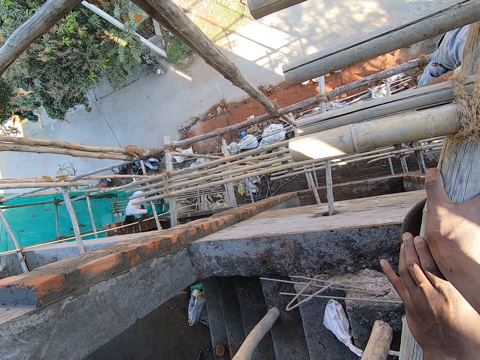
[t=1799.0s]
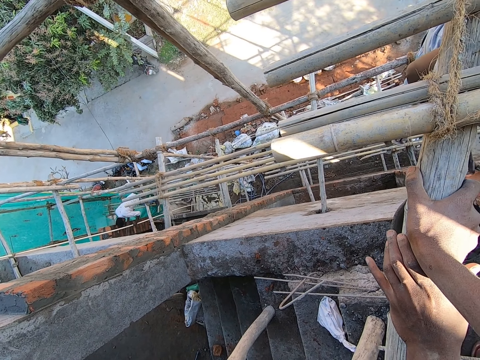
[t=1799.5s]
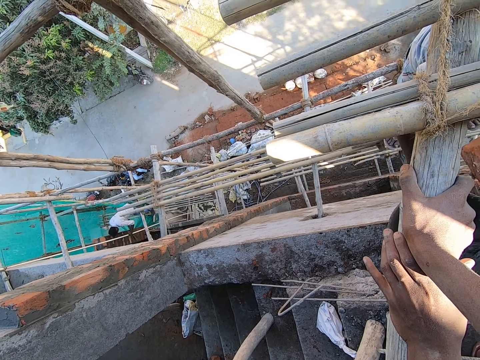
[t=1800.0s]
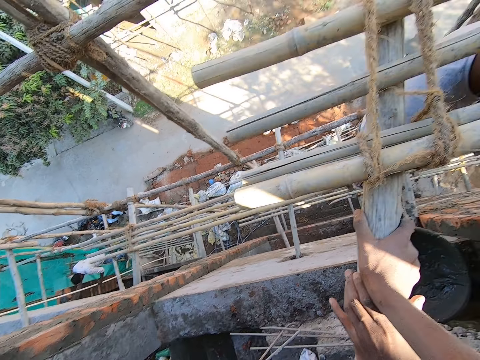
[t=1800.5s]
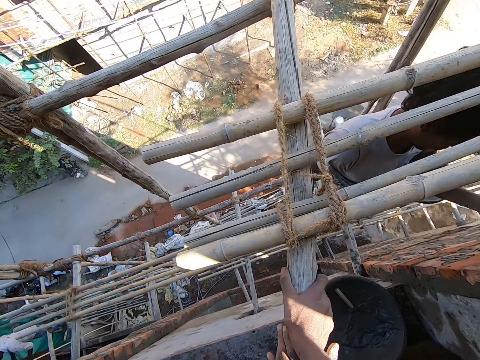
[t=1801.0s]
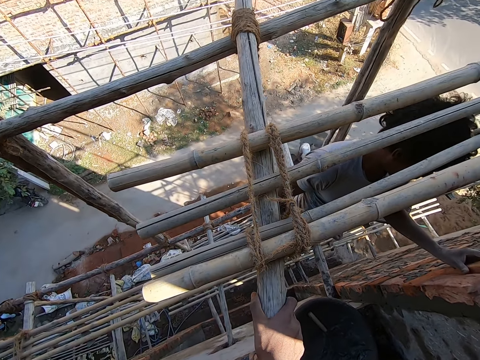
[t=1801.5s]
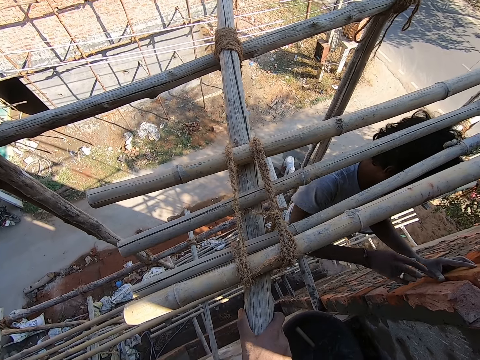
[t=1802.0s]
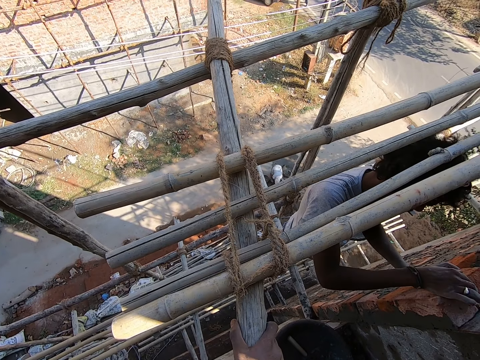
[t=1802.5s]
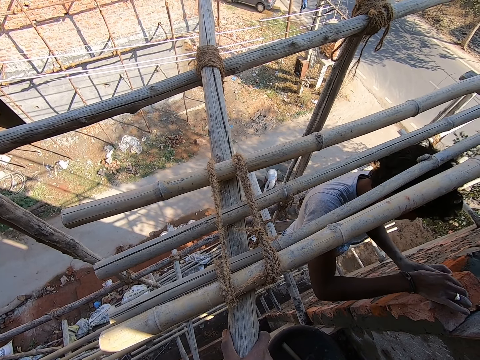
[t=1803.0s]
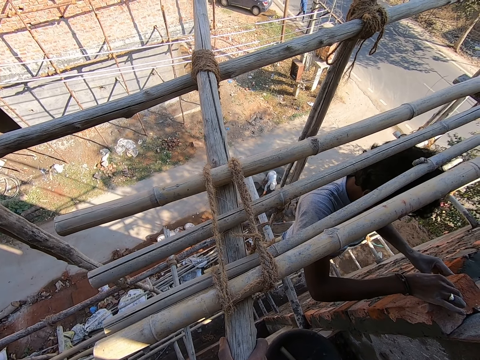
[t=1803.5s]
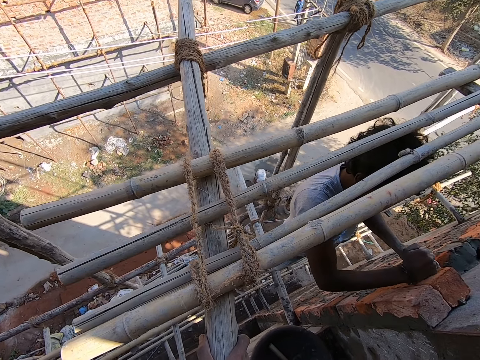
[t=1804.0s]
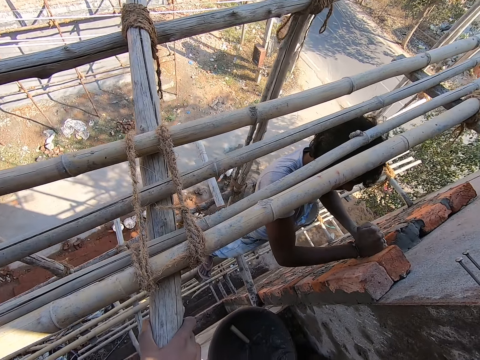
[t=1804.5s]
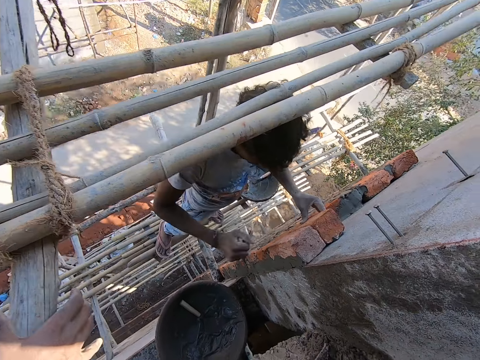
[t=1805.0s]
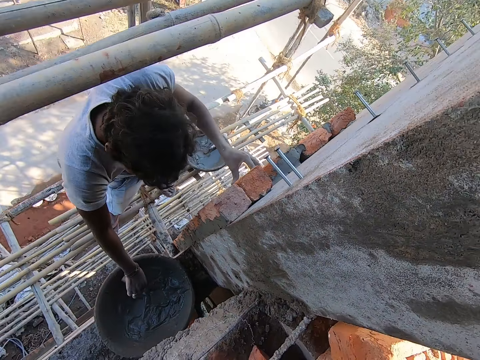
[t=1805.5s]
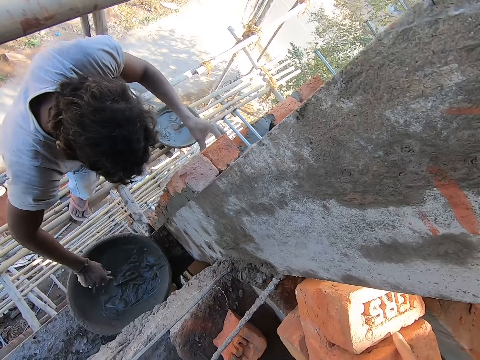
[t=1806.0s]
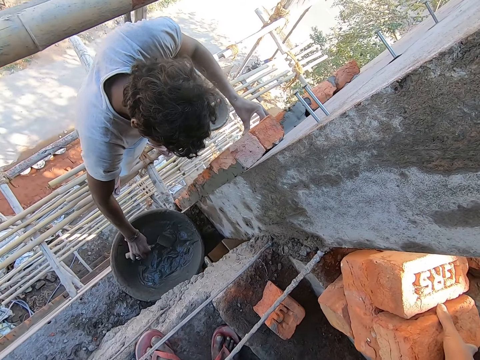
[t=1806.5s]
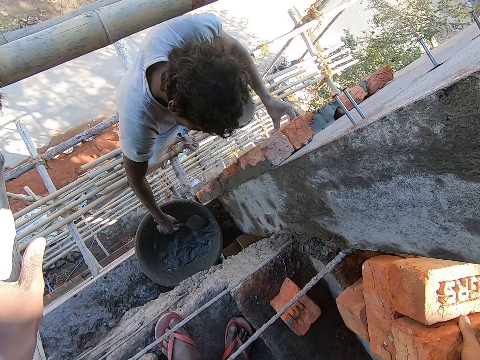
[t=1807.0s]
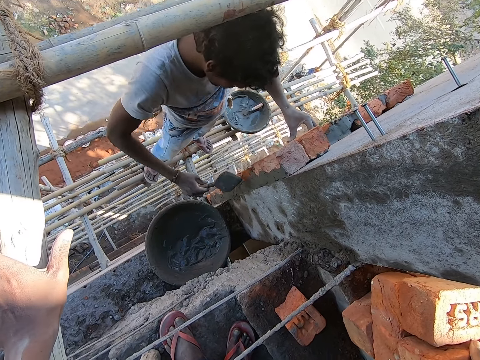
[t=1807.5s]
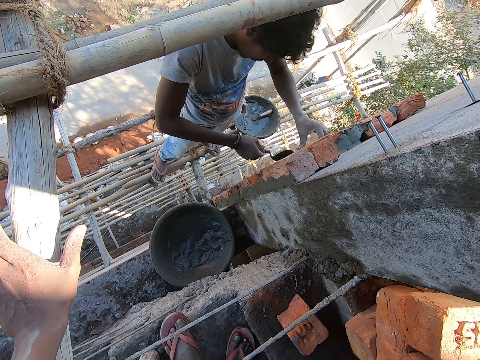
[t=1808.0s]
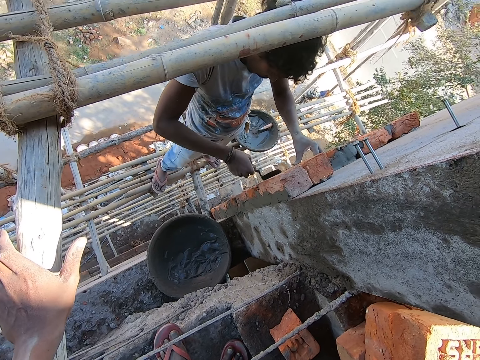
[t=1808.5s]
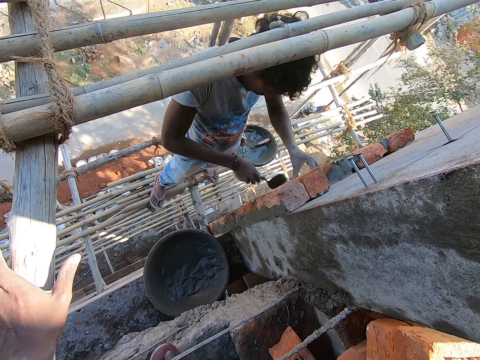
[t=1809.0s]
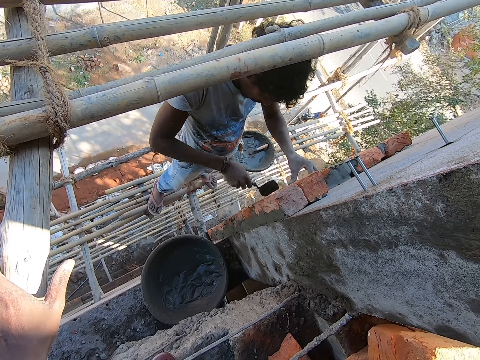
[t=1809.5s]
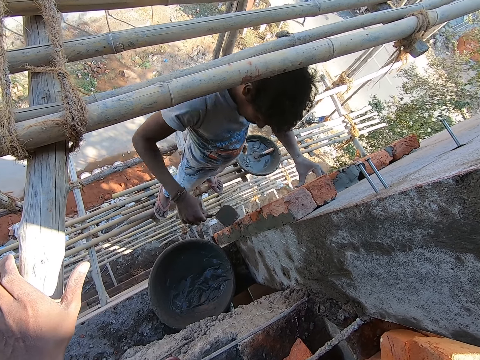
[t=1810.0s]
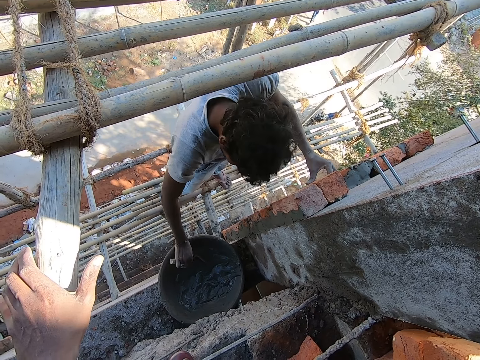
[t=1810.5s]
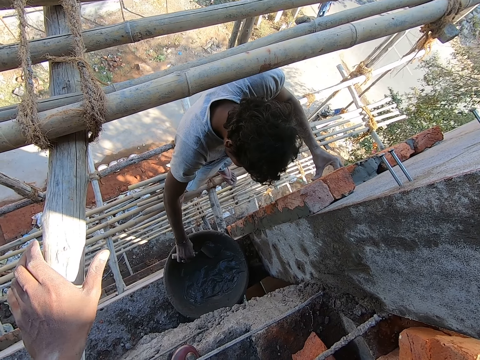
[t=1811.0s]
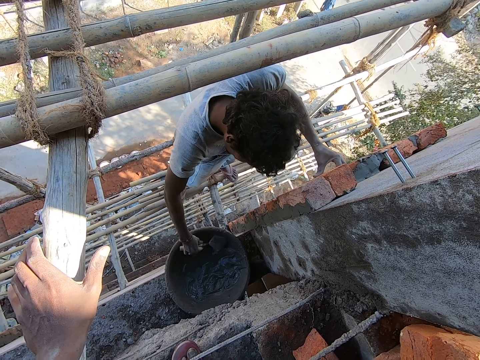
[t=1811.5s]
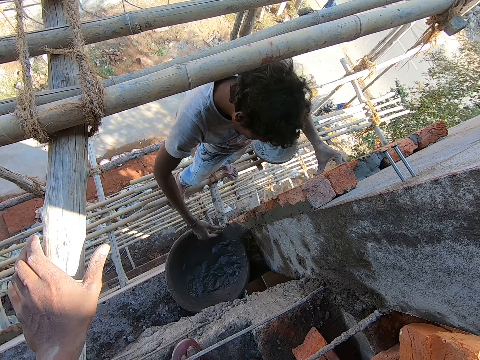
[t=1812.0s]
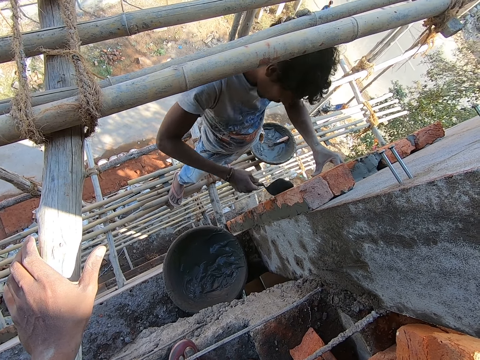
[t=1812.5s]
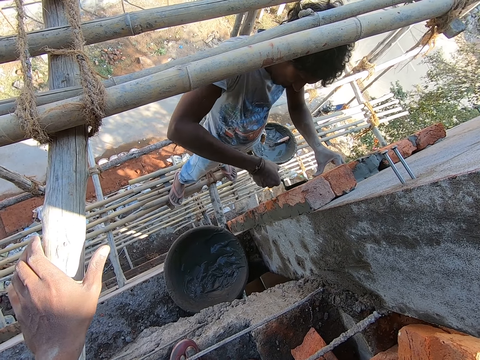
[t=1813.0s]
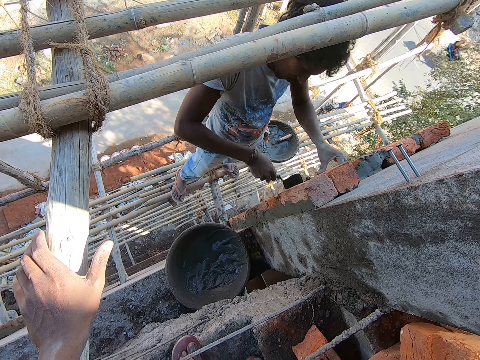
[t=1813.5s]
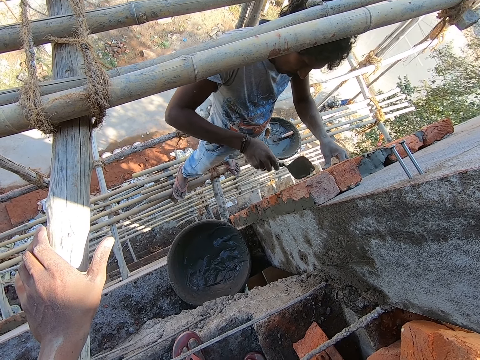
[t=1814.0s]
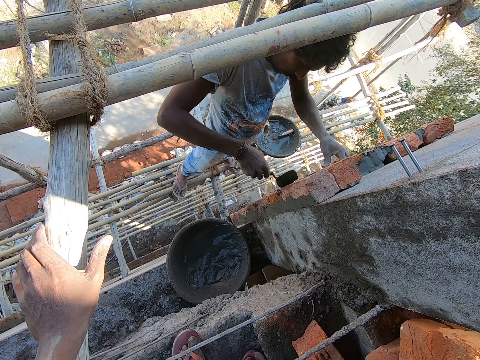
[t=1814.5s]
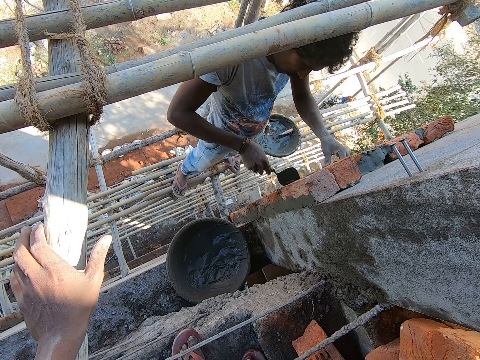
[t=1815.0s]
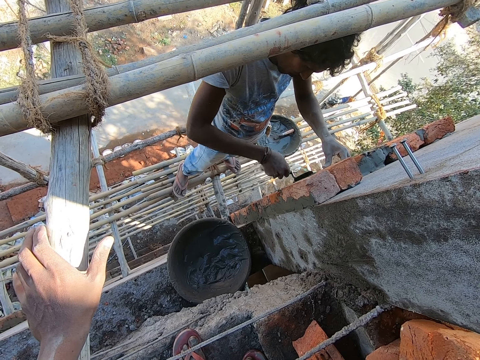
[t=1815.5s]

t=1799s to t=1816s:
The man plasters the brick on the wall with both hands. He hits the brick. He picks the hand trowel from the head pan with his right hand. He takes mortar from the head pan with the hand trowel in his right hand. He plasters the mortar on the brick with the hand trowel in his right hand. He levels the concrete. He takes mortar from the head pan with the hand trowel in his right hand. He plasters the mortar on the brick with the hand trowel in his right hand. He levels the concrete.

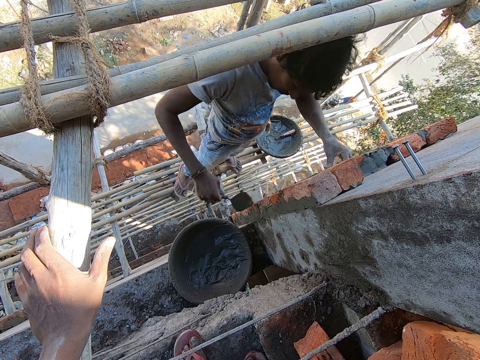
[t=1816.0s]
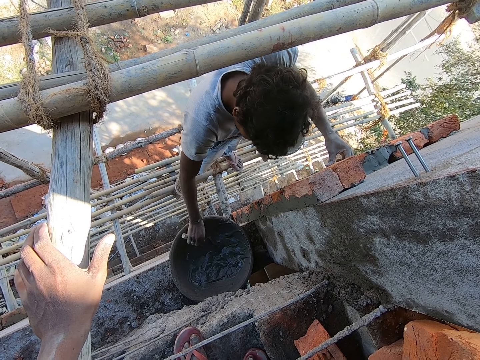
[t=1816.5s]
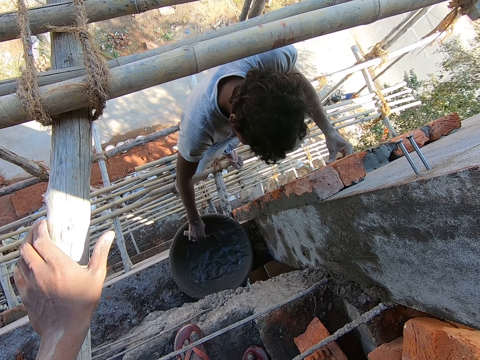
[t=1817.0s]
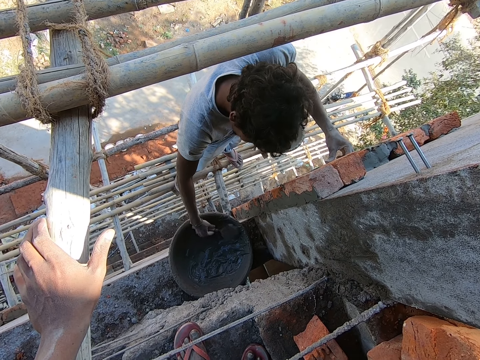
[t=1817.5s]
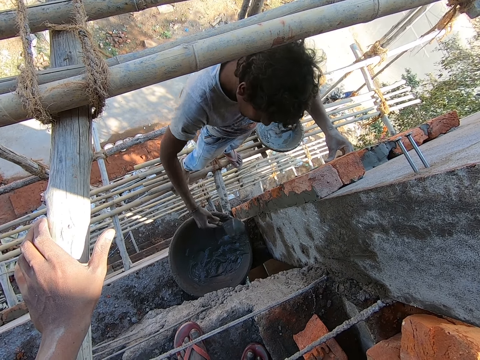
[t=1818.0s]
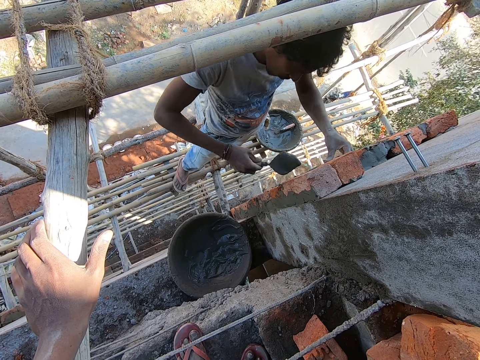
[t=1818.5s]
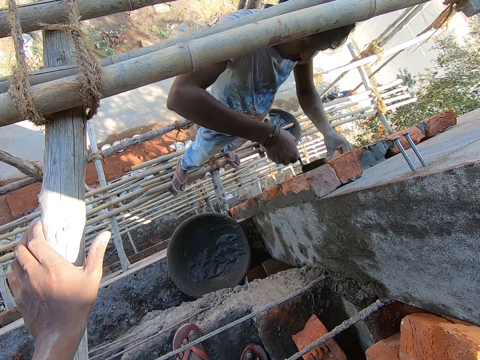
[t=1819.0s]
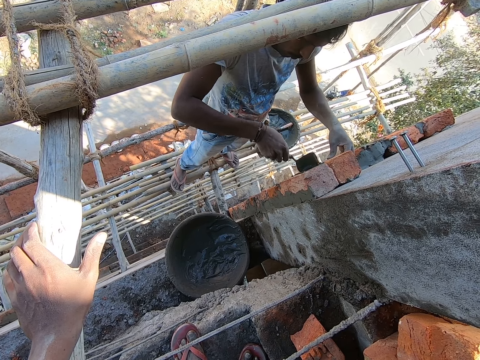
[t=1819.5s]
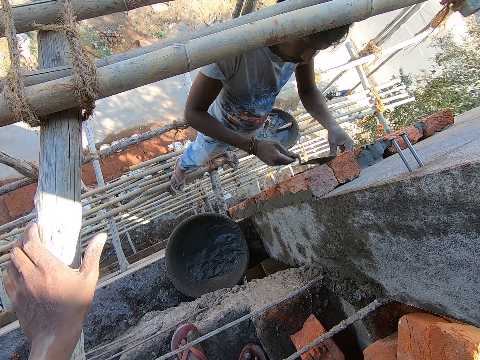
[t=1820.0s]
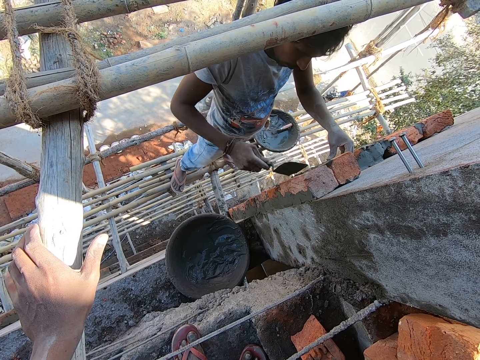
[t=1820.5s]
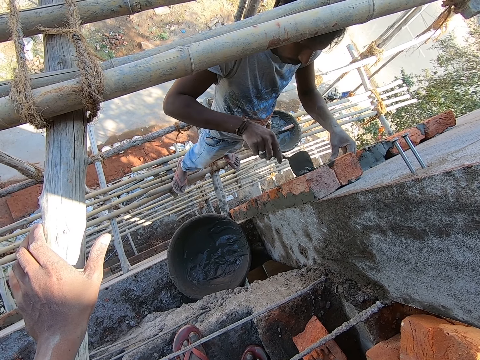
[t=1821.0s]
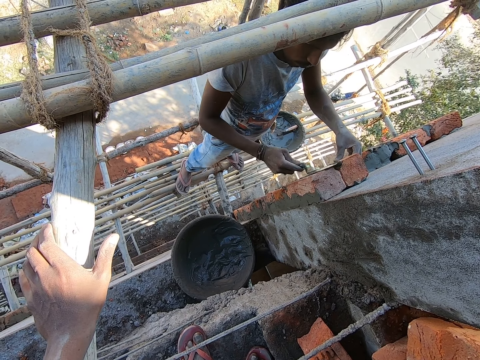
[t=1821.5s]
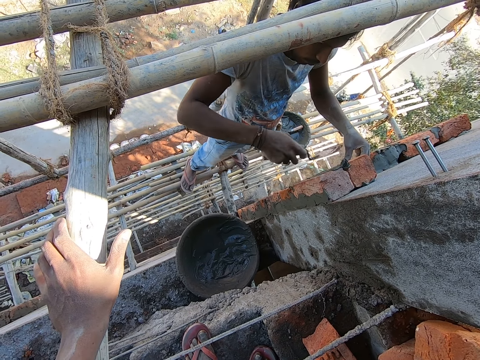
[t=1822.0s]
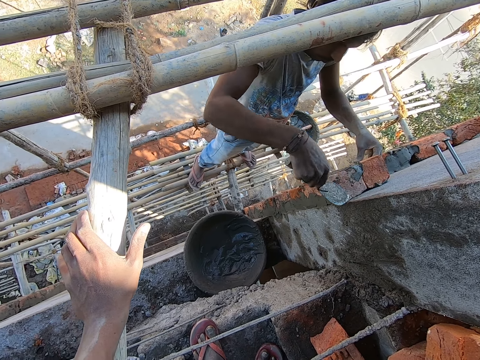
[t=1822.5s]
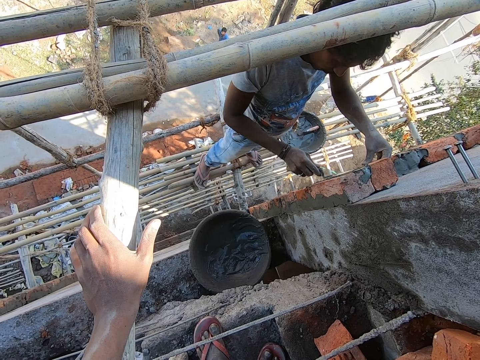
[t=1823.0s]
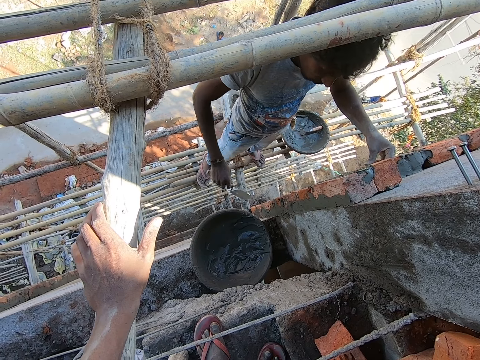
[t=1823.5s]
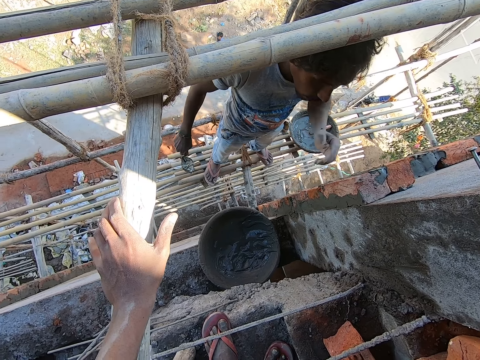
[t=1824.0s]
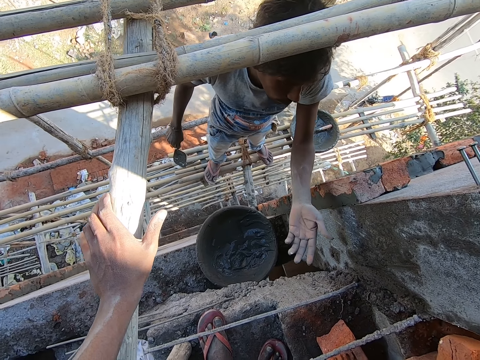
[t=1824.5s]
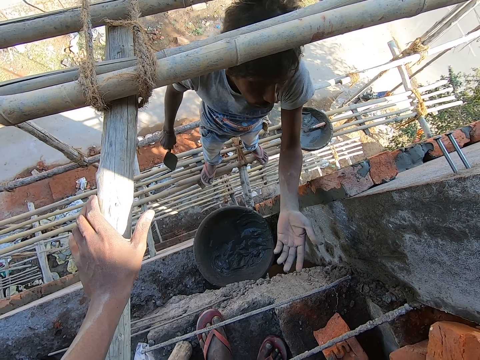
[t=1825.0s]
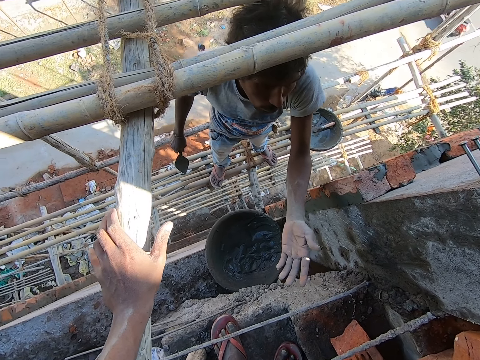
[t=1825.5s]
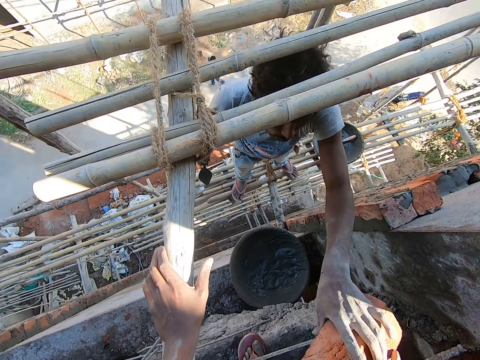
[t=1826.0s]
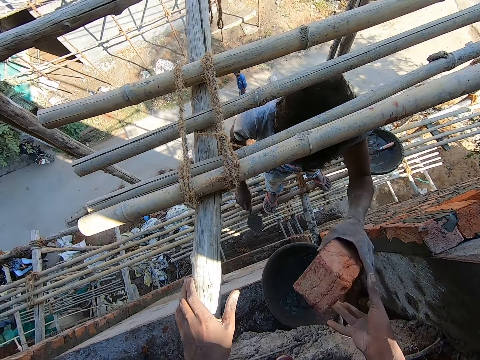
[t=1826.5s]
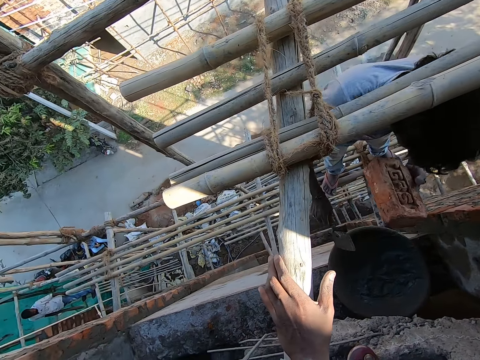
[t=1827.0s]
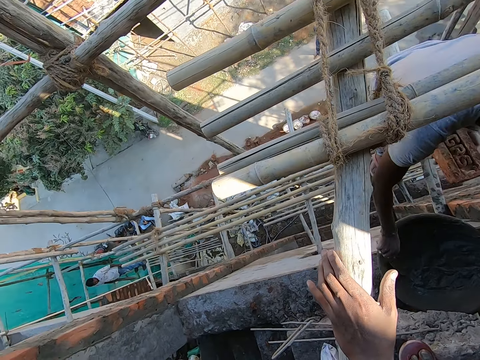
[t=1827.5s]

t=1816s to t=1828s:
The man takes mortar from the head pan with the hand trowel in his right hand. He plasters the mortar on the brick with the hand trowel in his right hand. He levels the concrete. The camera wearer passes the brick to the man with his right hand. The man takes a brick. He takes mortar from the head pan with the hand trowel in his right hand.
